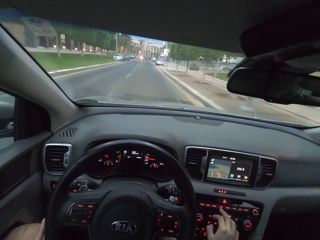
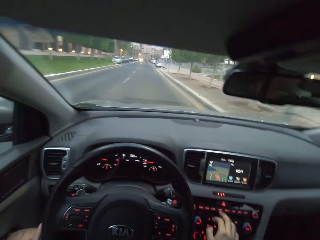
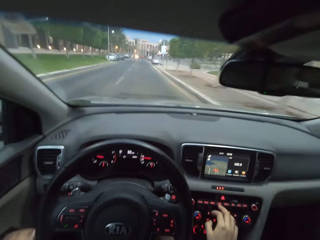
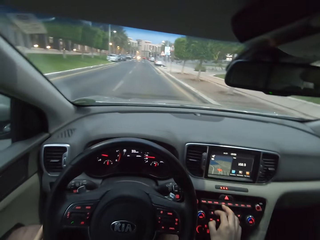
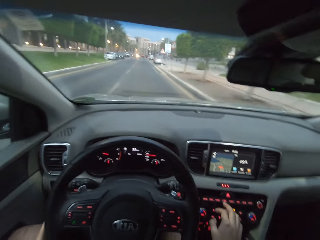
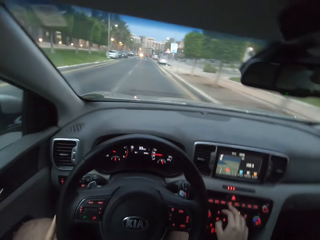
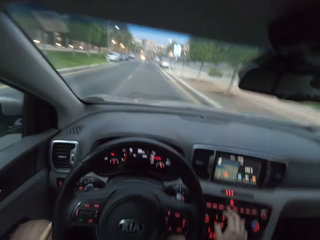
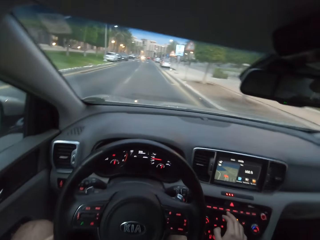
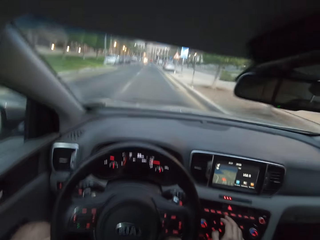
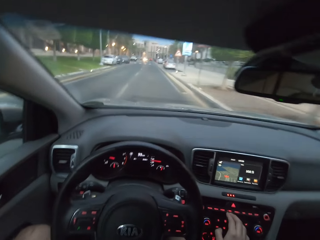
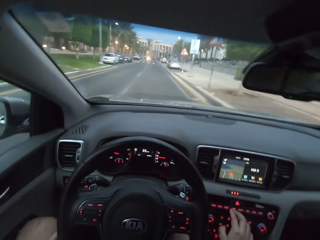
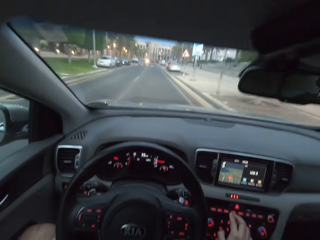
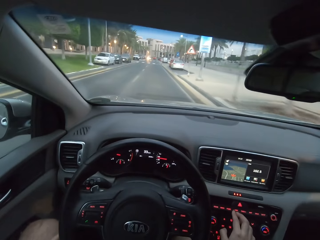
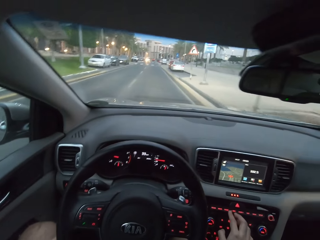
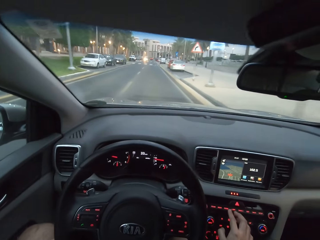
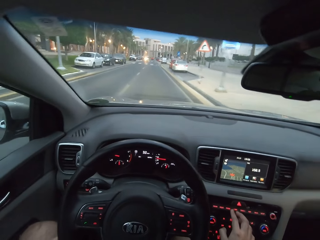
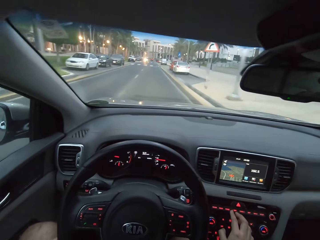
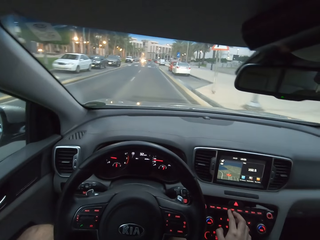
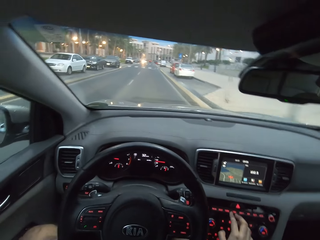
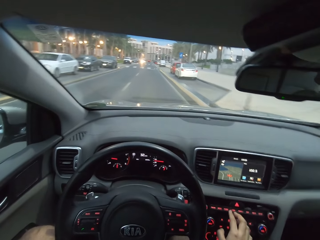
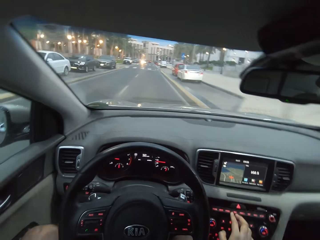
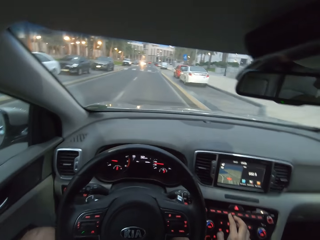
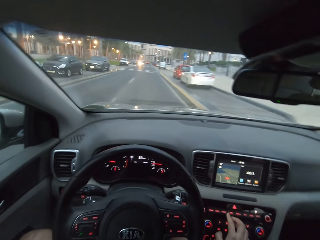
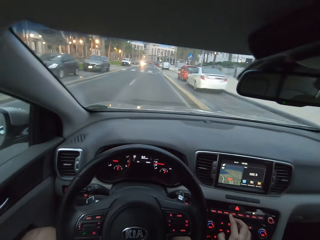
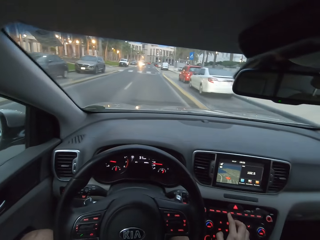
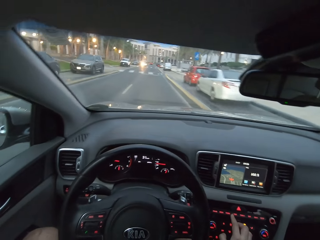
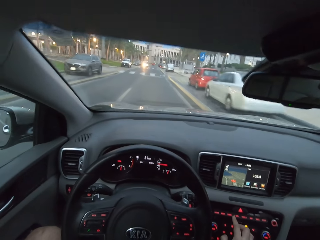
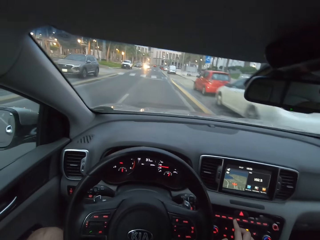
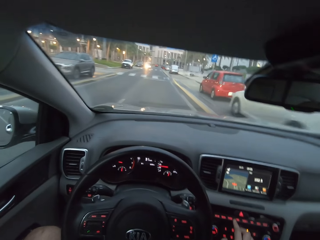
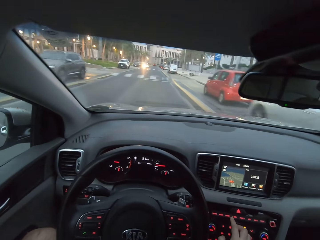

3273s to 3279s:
The camera wearer tunes the radio.

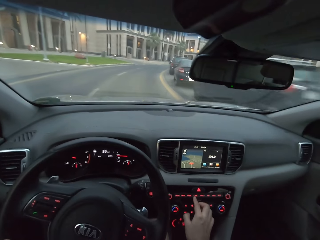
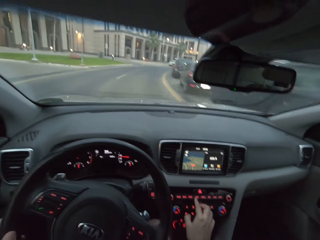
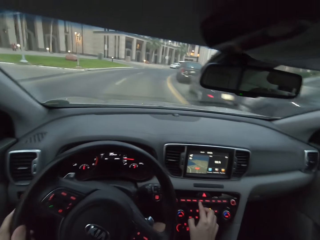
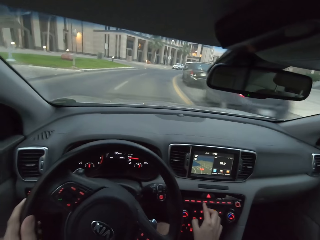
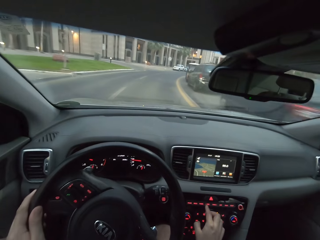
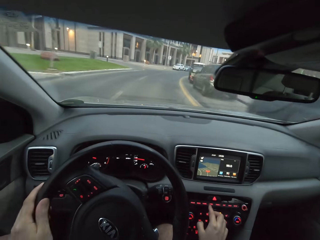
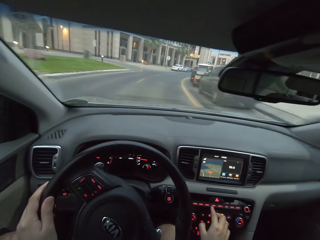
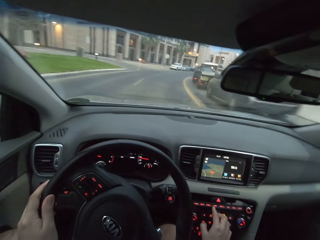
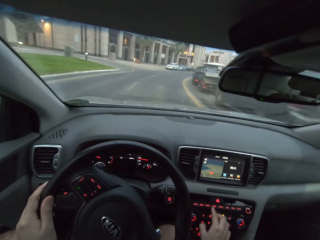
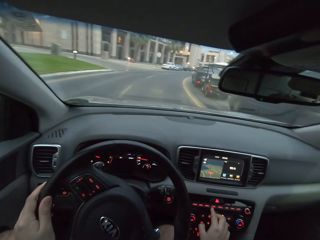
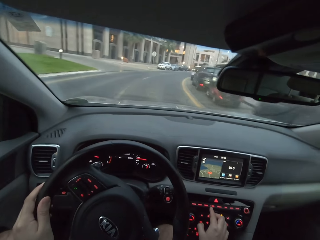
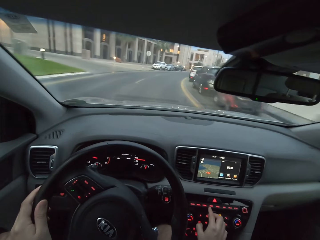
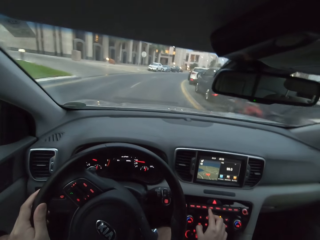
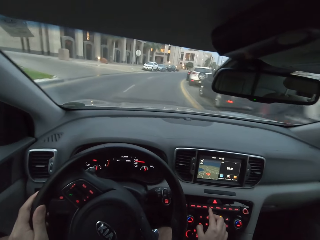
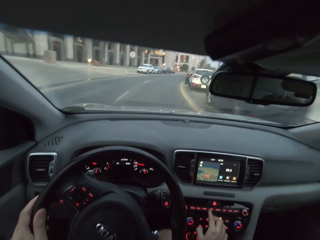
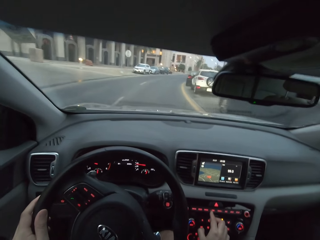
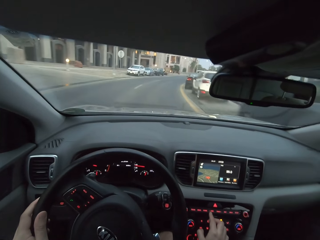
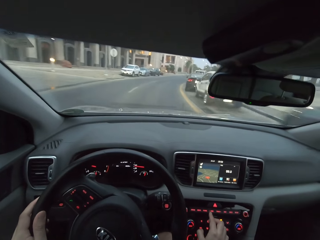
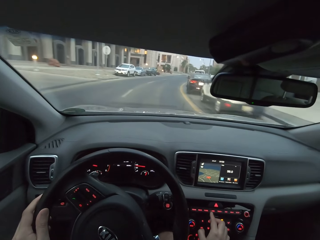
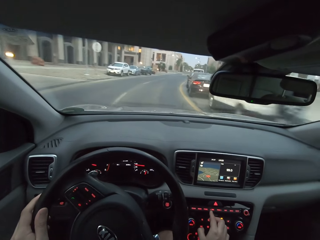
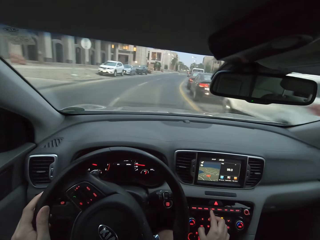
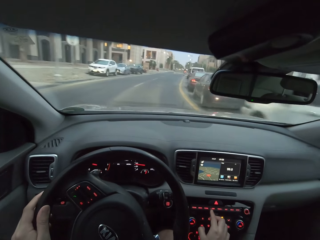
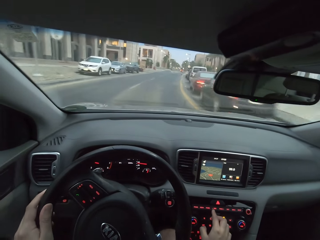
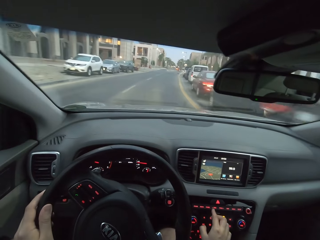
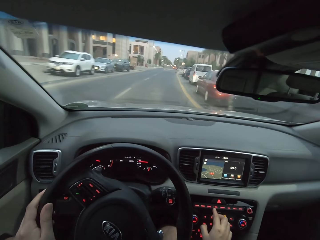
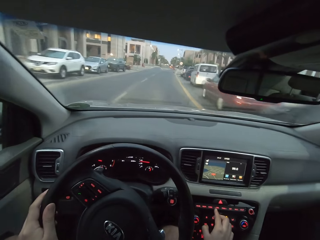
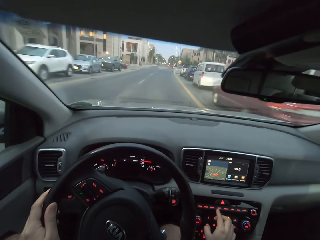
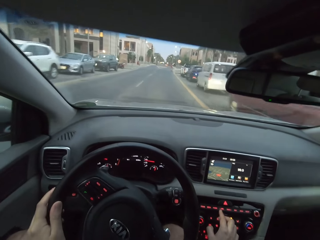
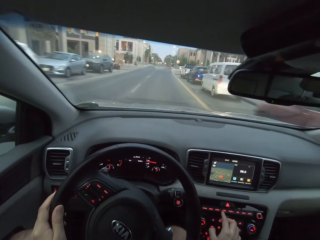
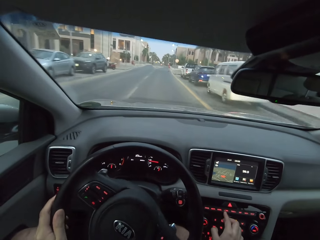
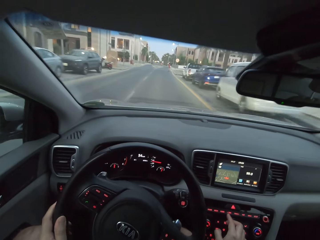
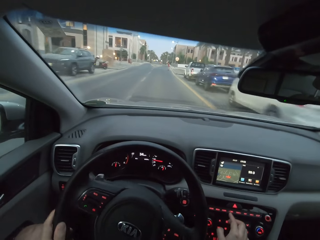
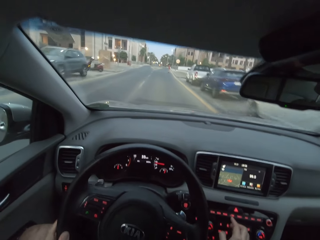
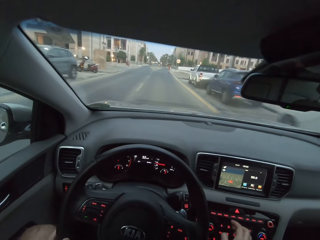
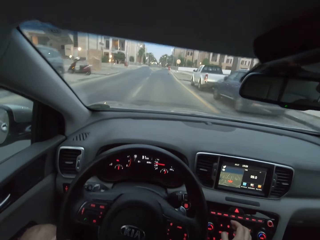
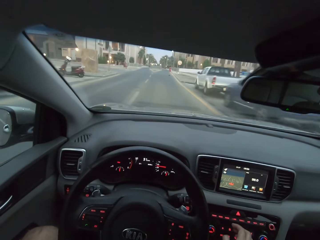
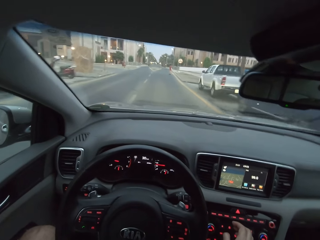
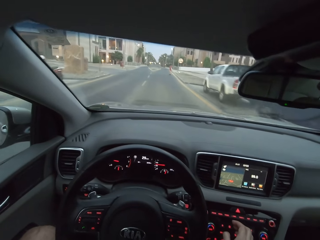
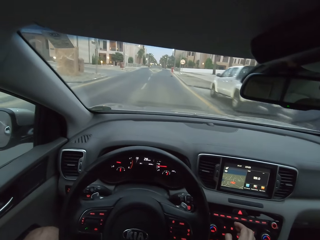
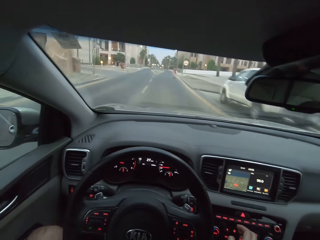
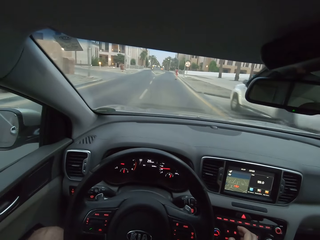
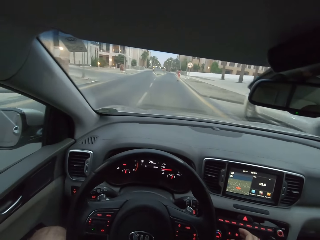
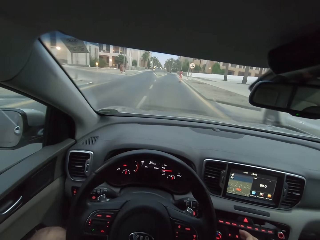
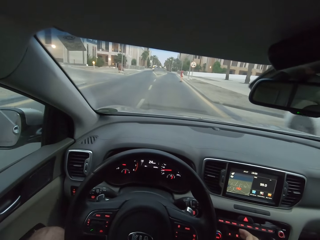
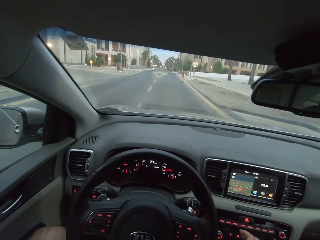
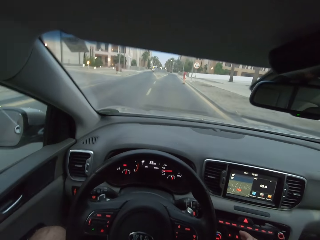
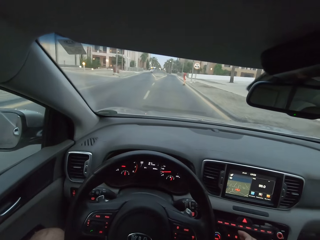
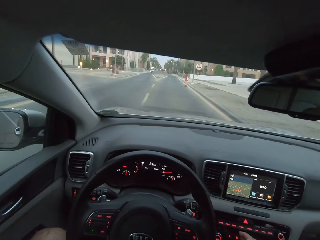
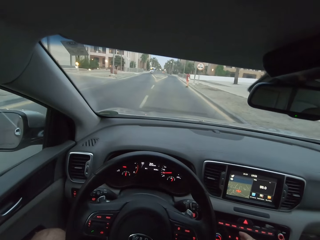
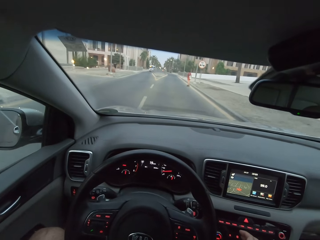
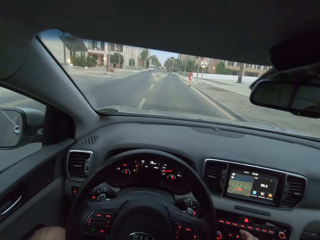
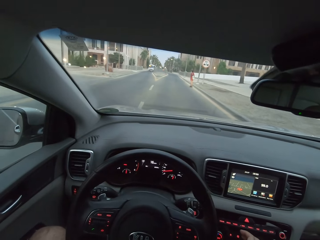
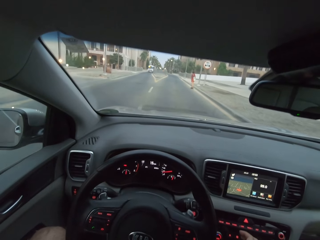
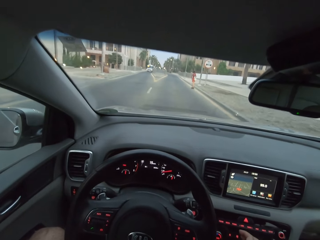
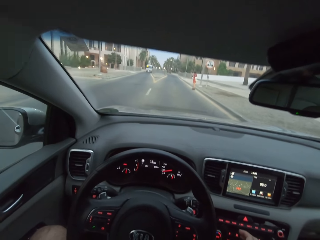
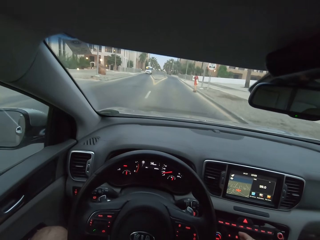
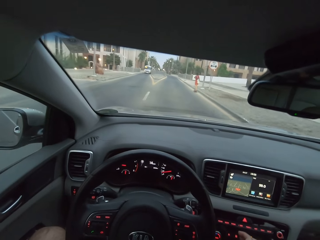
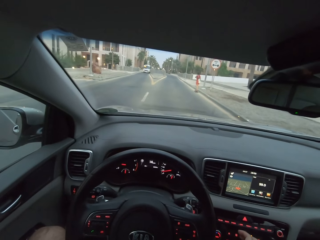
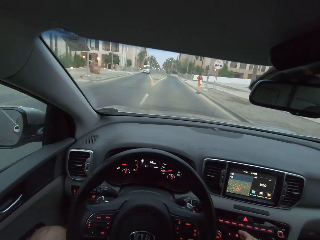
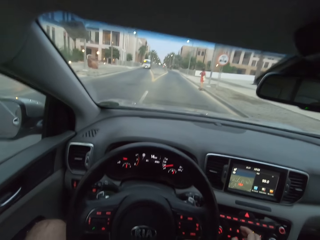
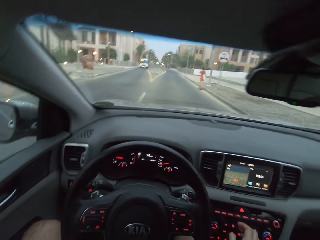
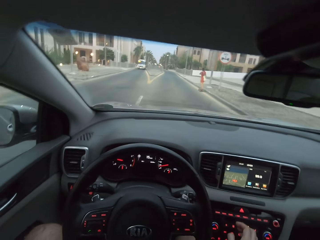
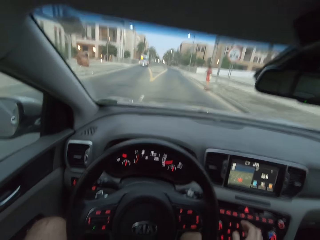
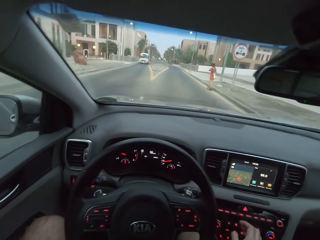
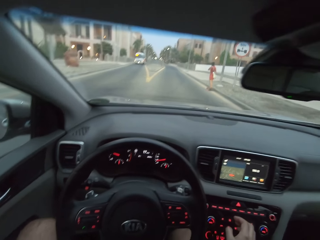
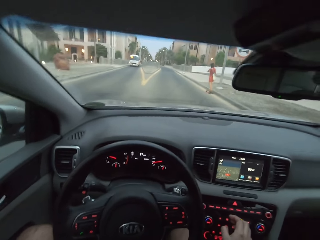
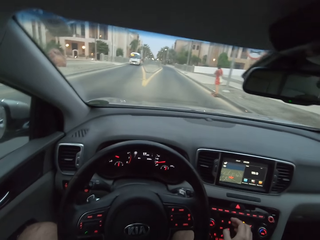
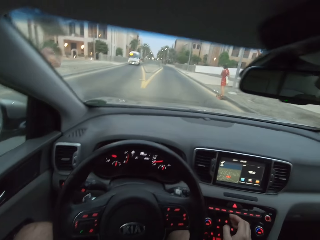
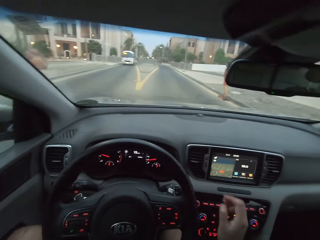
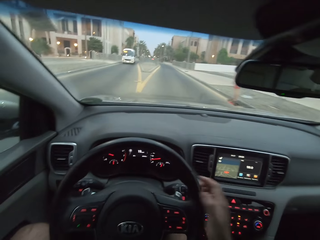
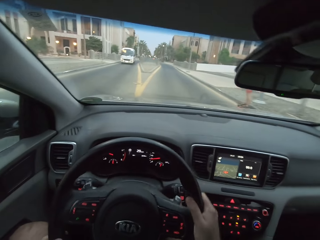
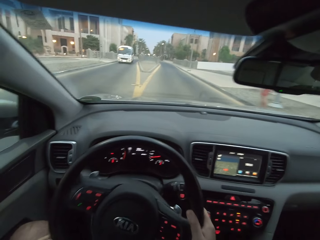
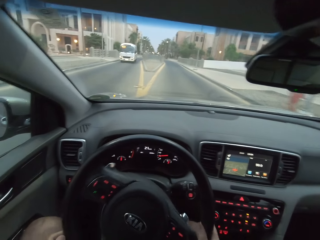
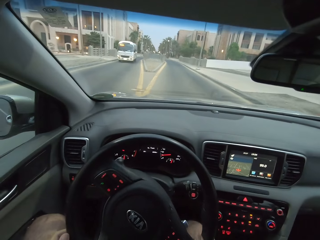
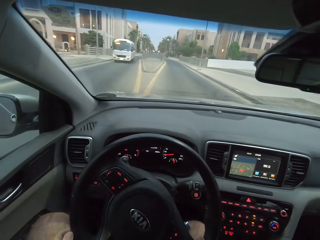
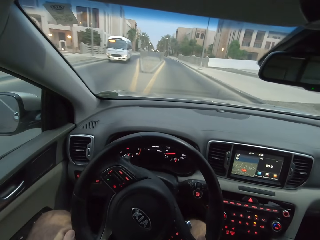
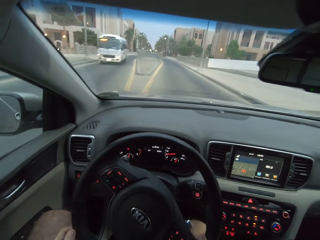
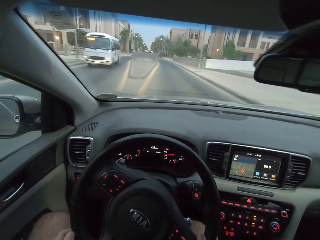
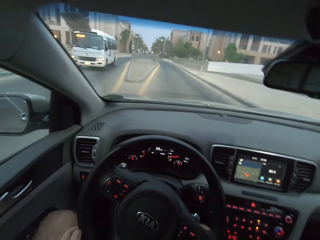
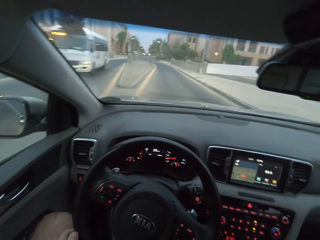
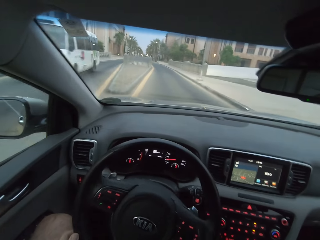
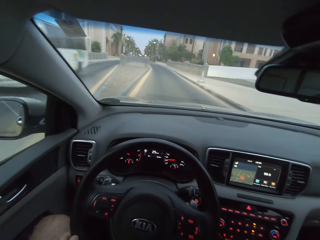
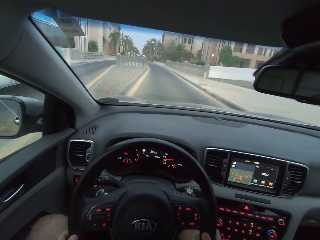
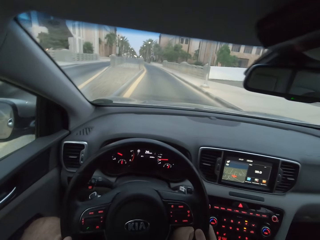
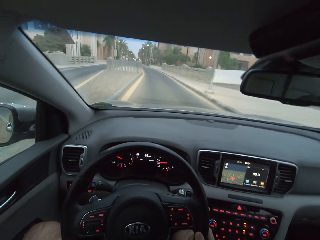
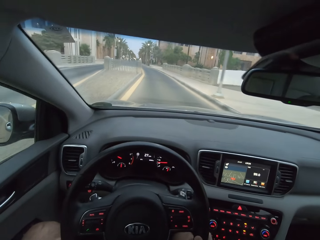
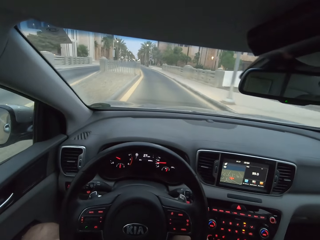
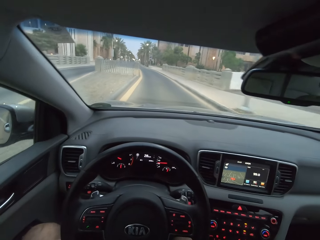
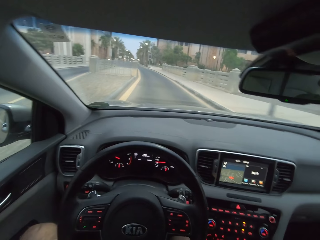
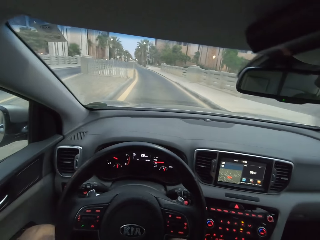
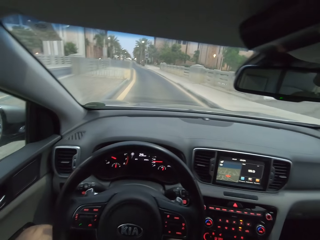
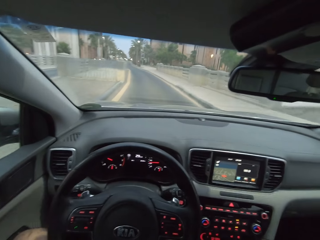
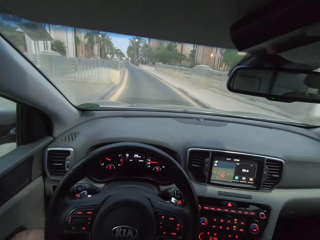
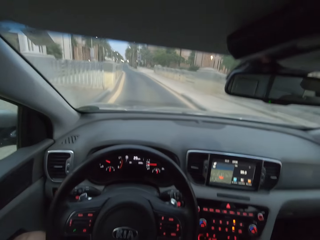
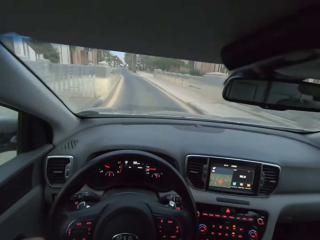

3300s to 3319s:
The camera wearer spins the steering wheel to the right. They tune the radio. They spin the steering wheel to the left. They tune the radio. They drive. They spin the steering to the left.
